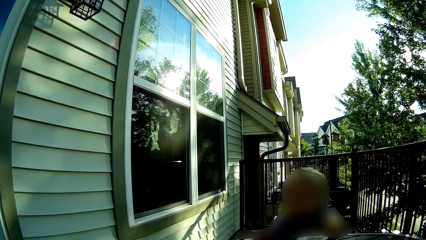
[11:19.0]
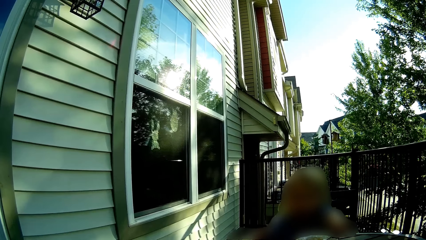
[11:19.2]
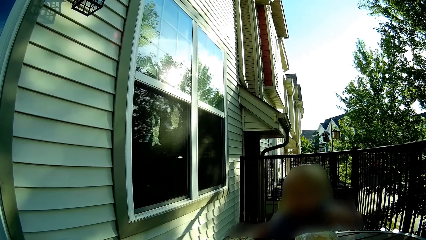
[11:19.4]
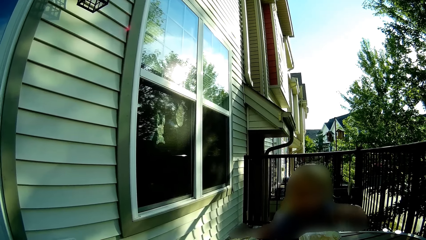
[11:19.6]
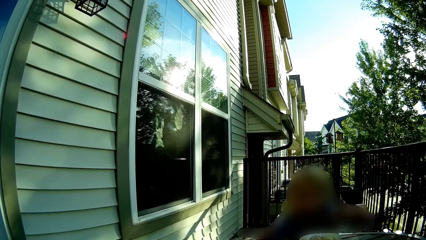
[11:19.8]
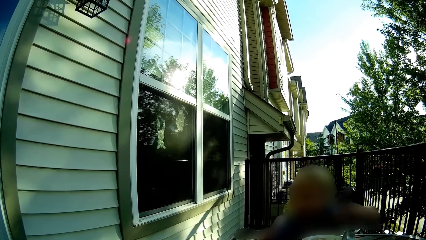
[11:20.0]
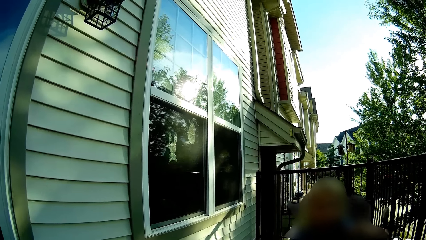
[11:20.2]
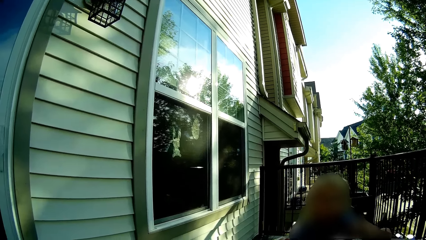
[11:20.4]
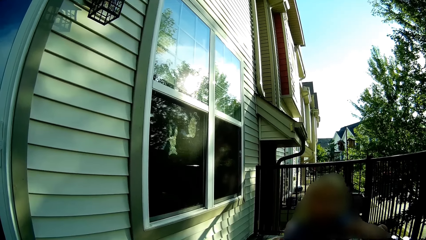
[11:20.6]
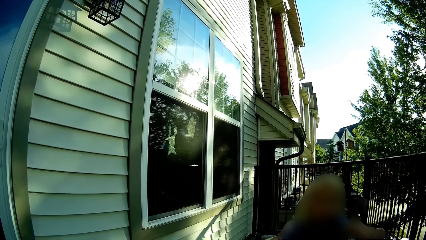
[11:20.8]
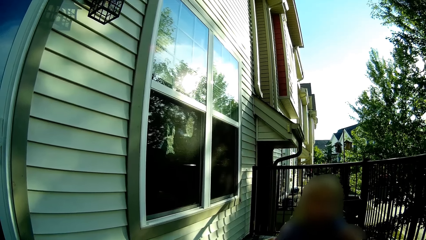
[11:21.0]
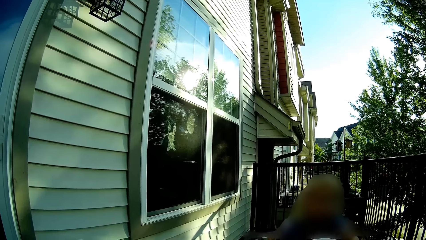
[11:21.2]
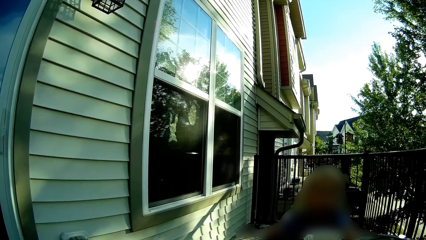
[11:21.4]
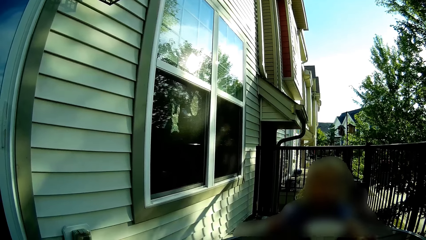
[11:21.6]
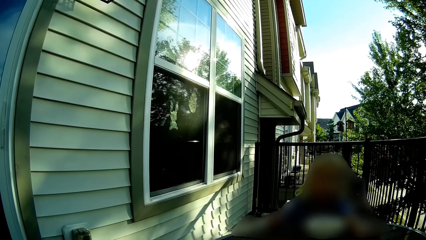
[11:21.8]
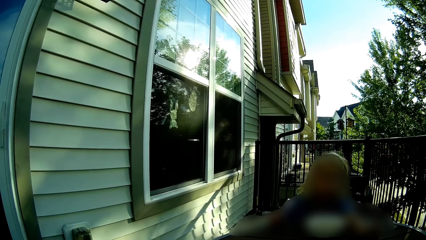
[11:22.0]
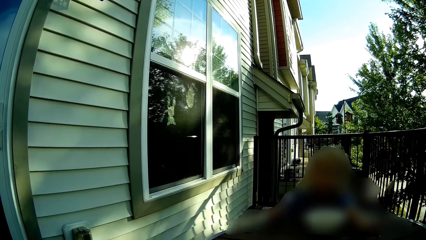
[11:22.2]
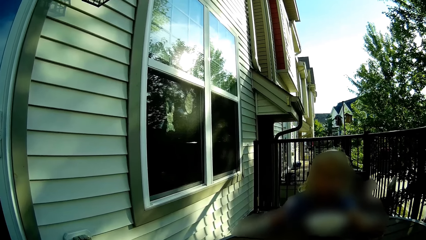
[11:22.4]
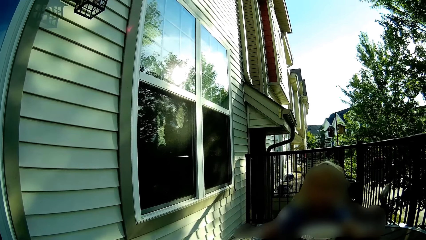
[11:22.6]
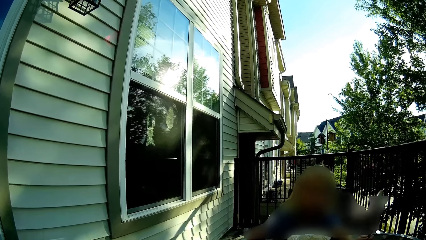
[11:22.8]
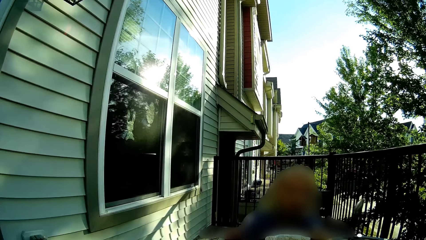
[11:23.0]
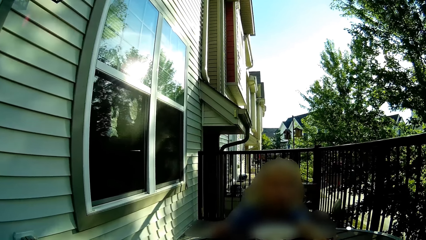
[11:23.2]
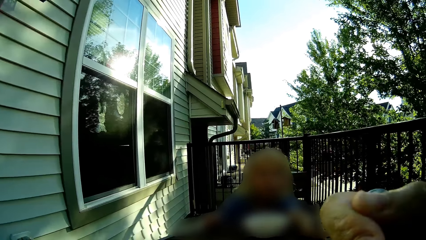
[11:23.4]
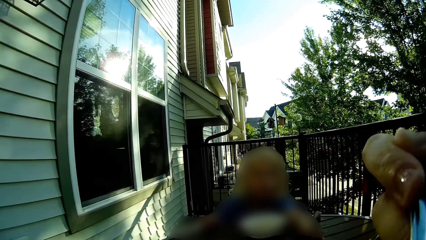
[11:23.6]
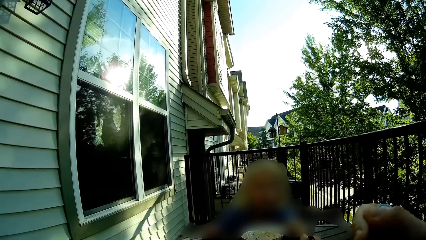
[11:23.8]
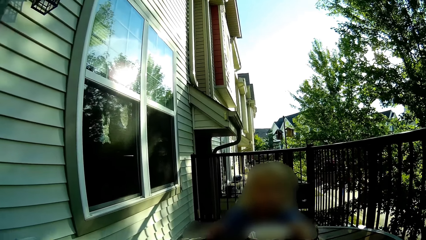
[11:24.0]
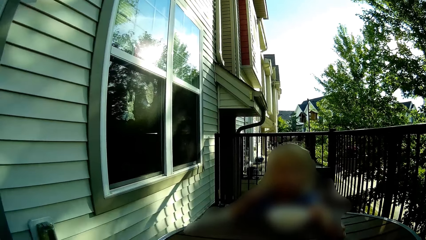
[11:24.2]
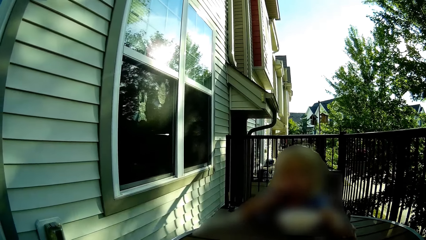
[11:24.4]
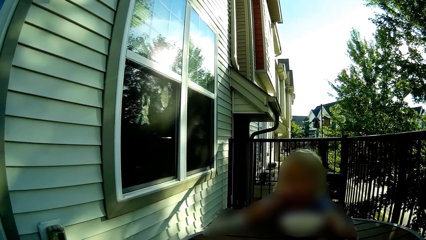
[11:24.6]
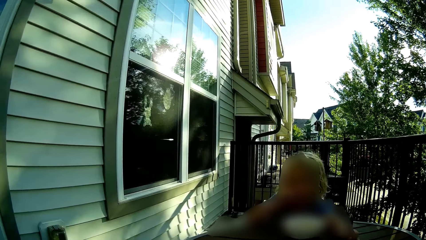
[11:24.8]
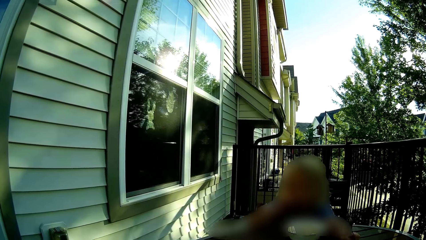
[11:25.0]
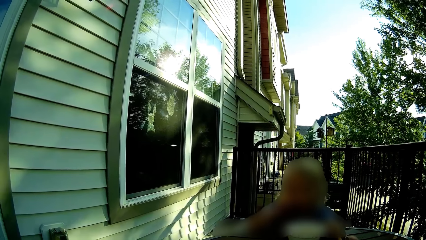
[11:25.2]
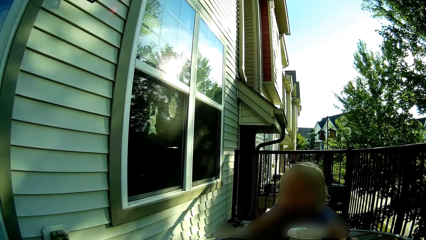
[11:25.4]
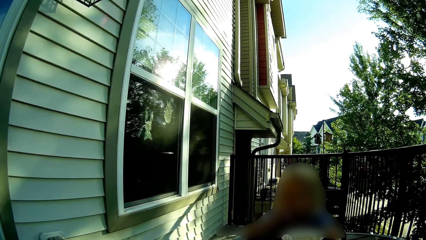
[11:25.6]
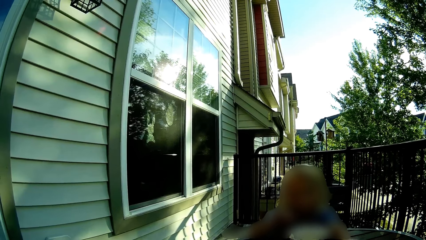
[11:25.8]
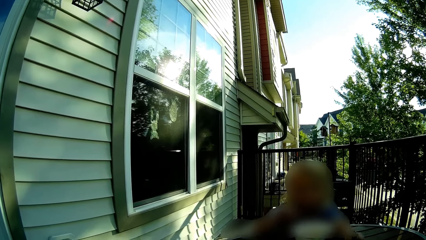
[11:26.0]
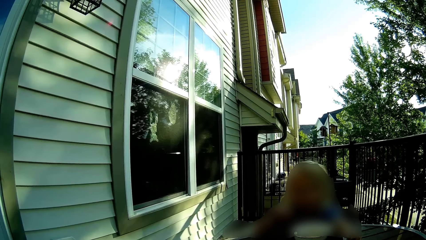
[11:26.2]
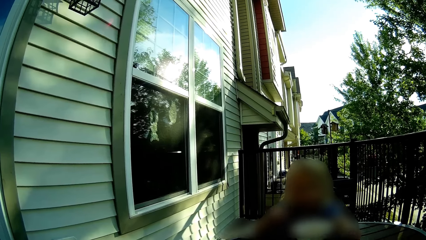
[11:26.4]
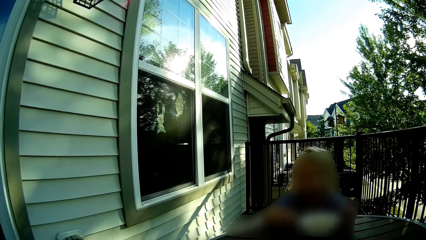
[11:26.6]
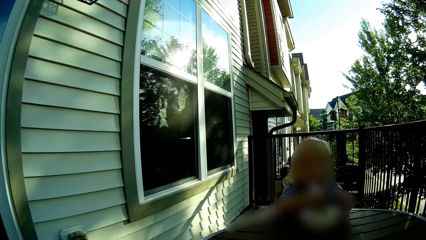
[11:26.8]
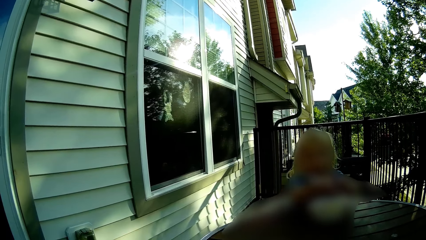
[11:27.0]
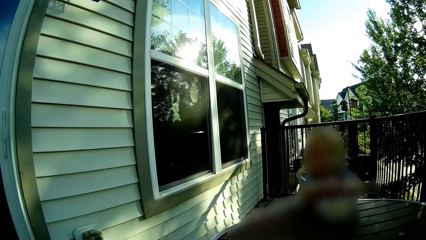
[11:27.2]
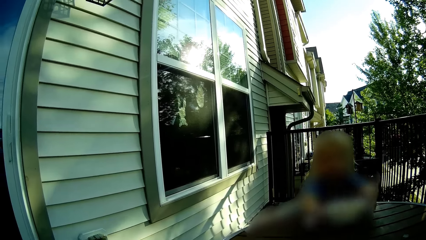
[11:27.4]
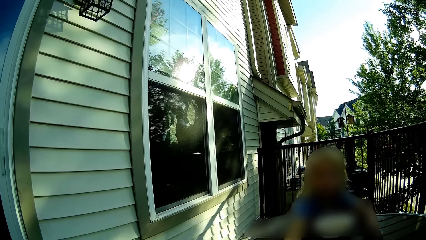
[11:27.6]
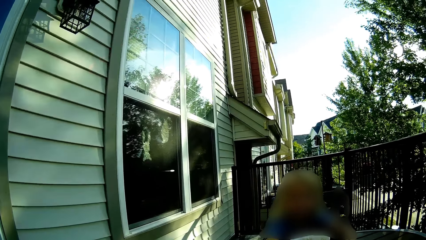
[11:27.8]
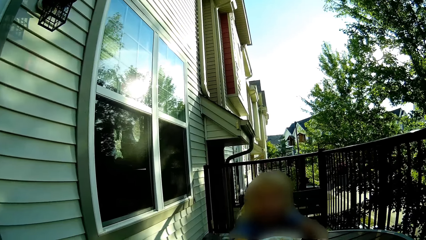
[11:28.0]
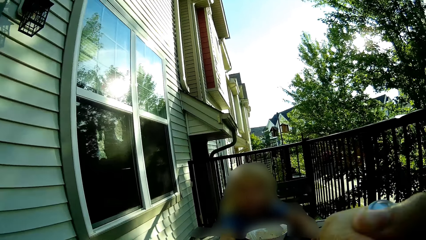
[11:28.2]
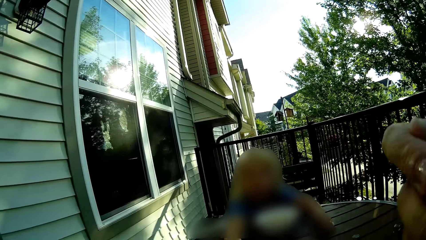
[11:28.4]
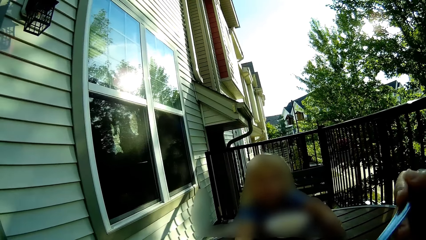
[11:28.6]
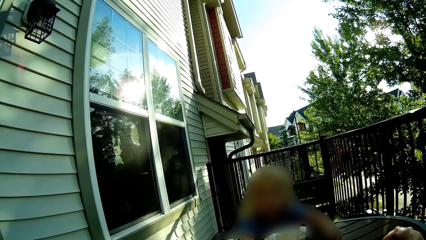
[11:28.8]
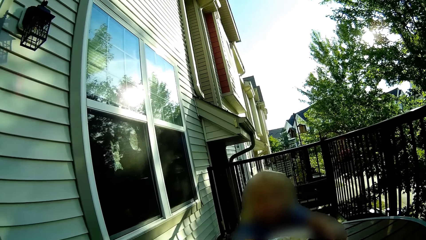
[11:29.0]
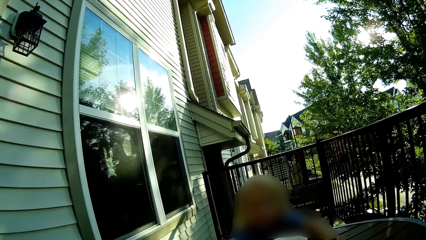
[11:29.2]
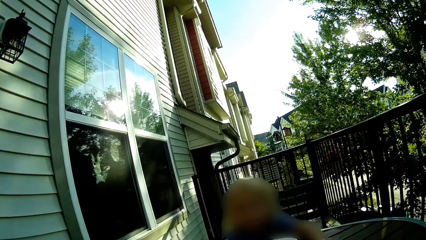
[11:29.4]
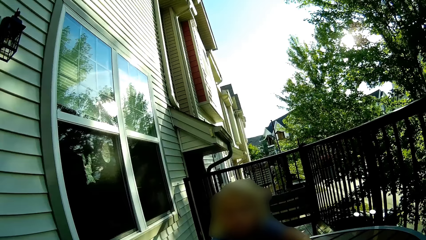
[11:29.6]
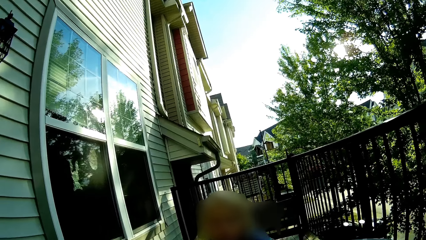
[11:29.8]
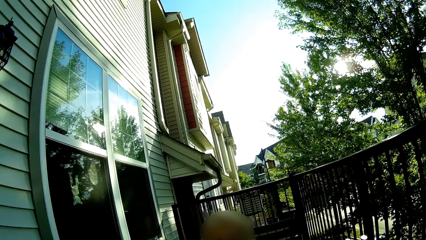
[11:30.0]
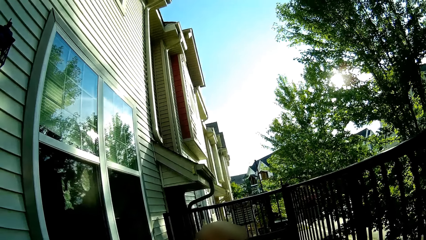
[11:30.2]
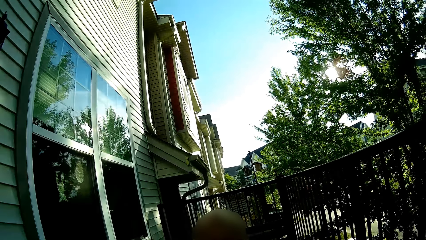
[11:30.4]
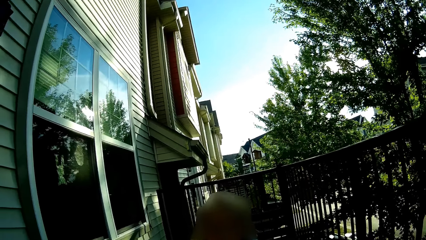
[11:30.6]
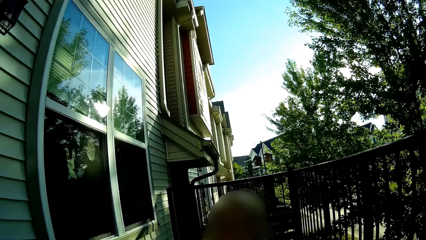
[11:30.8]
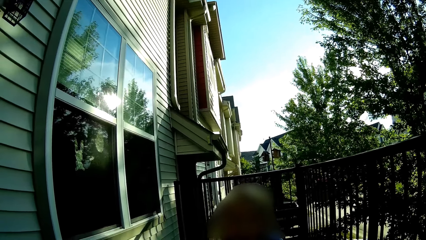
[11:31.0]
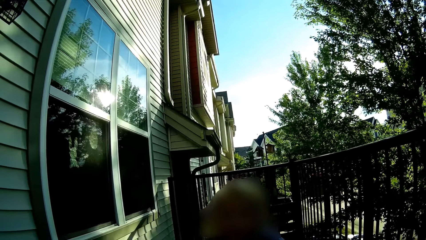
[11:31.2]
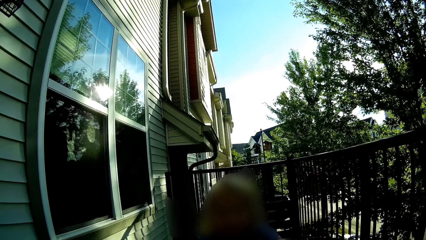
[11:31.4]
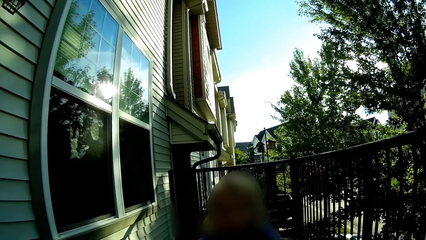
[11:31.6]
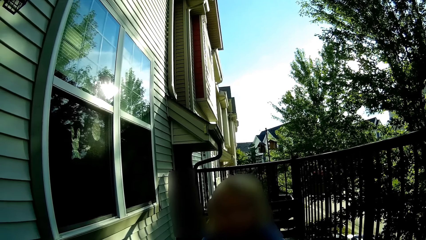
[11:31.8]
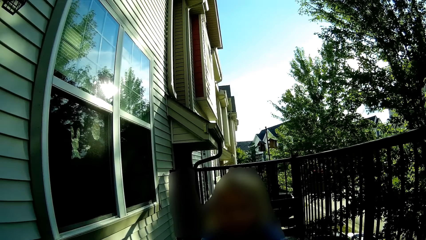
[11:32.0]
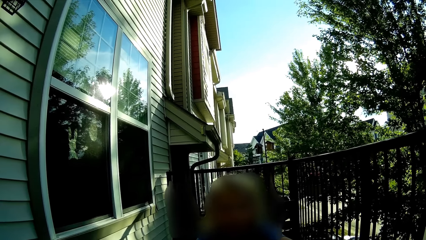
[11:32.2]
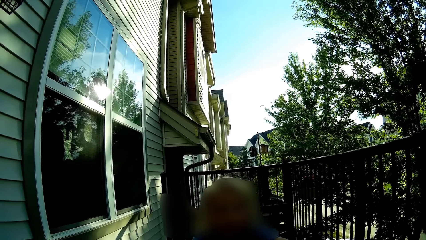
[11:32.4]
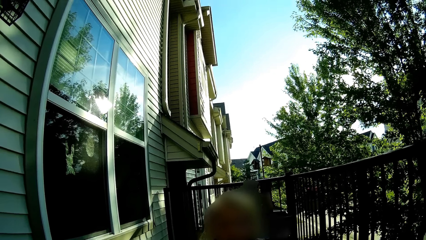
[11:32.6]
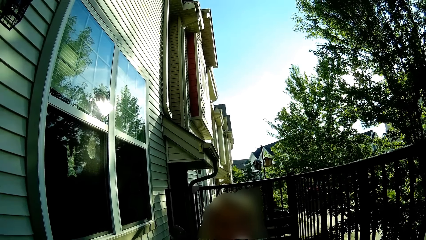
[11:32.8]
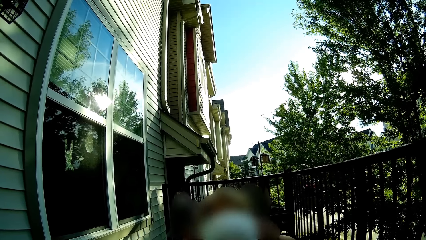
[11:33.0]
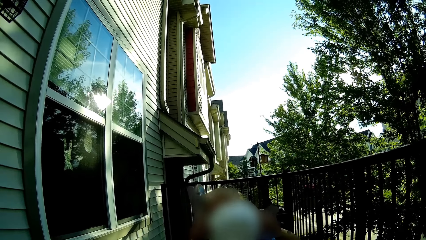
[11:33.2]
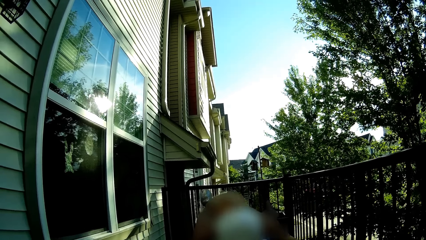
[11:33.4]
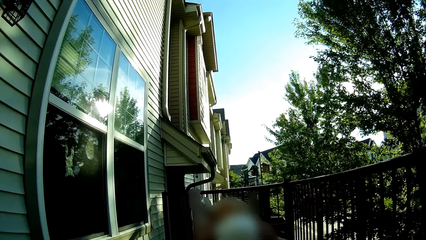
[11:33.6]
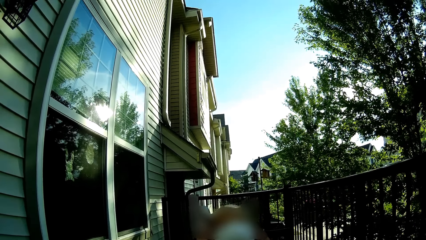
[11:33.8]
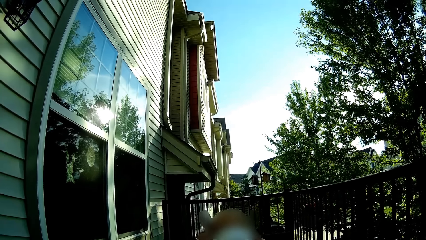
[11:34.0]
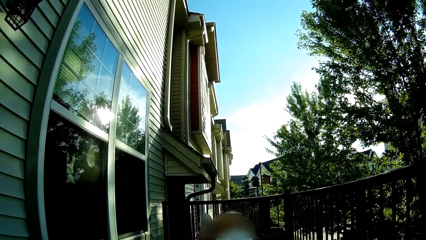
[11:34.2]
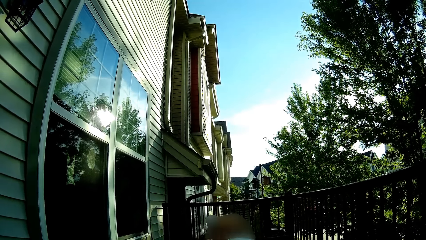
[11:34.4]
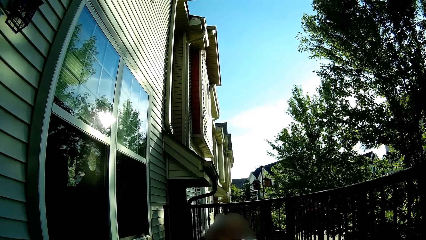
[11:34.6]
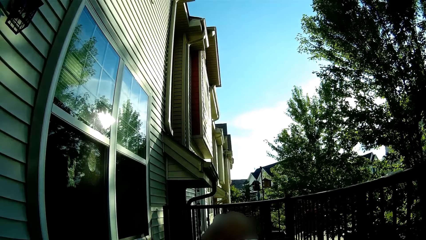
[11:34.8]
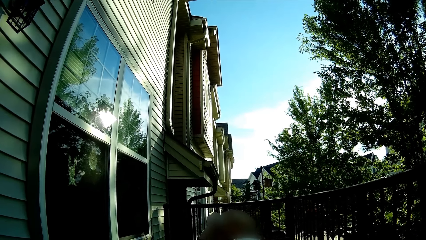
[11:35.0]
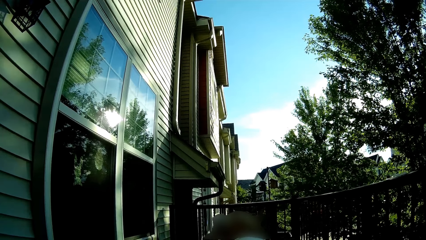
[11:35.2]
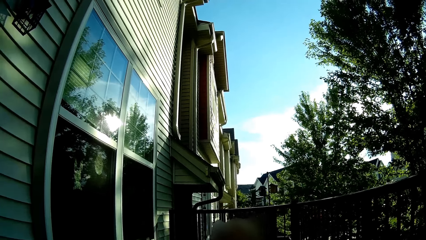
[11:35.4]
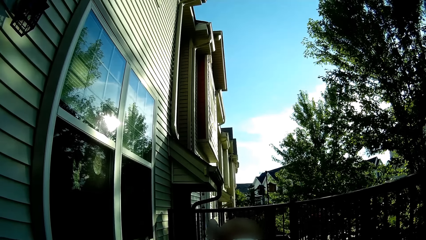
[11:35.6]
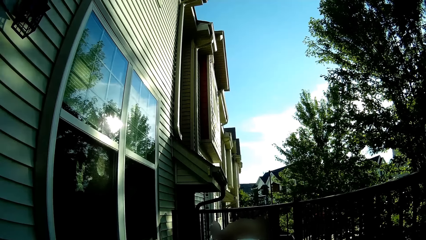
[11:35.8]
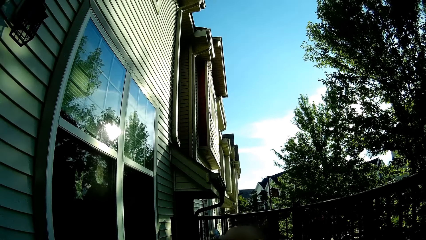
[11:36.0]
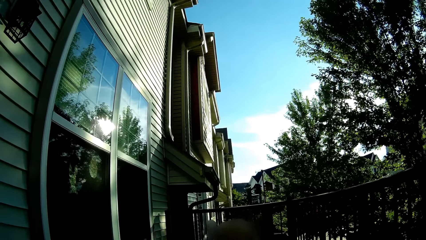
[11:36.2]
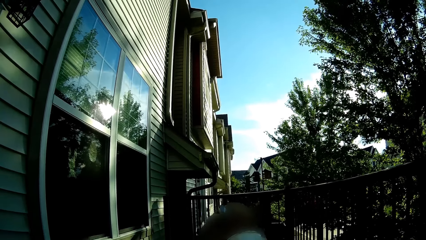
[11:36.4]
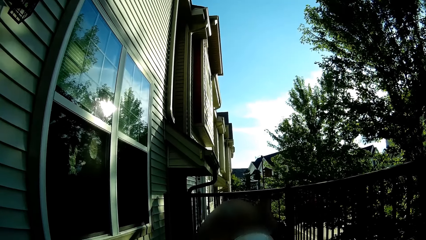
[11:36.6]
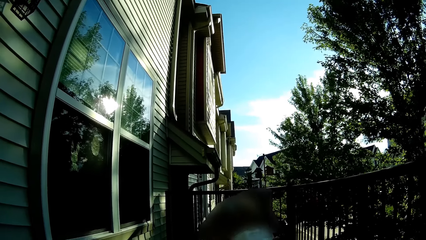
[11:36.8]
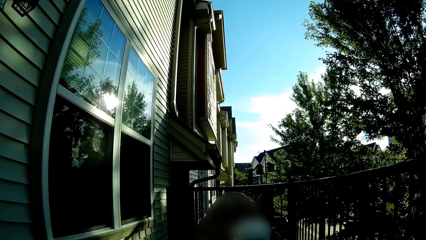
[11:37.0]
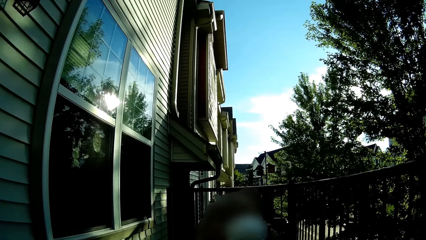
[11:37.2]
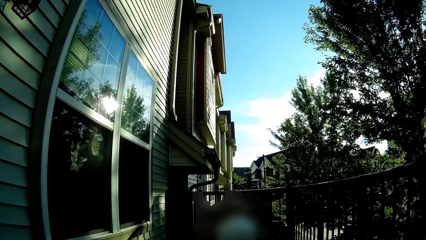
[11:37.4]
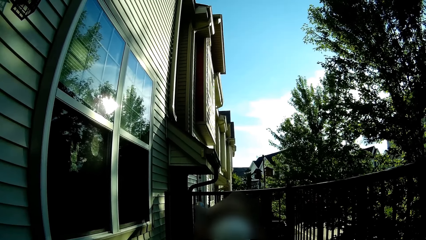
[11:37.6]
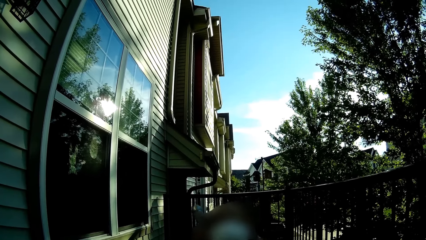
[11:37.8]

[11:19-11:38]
The camera wearer interacts with a girl. She eats from the cutlery in her right hand. The girl eats food. The girl raises her hand. The camera wearer eats from the cutlery in her right hand again. She looks around. The girl licks the bowl in her hands. The girl raises her hand.
